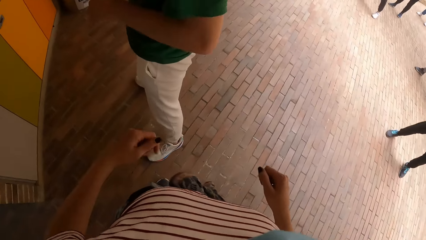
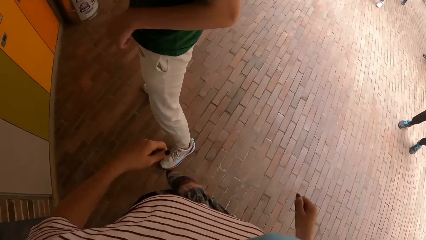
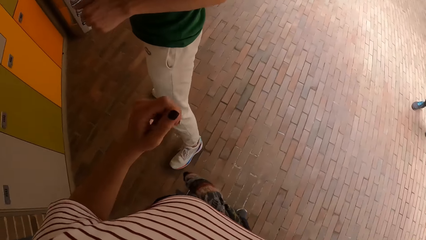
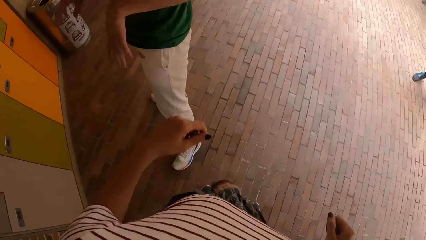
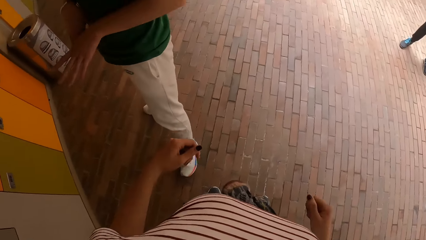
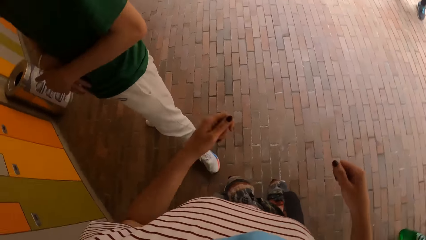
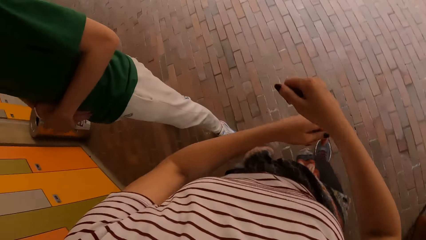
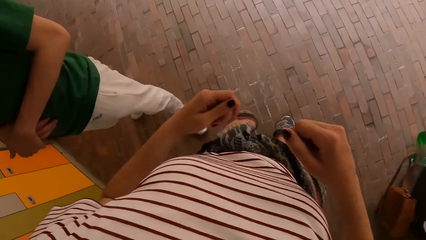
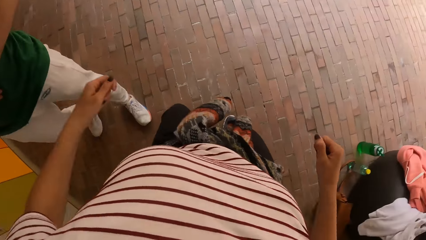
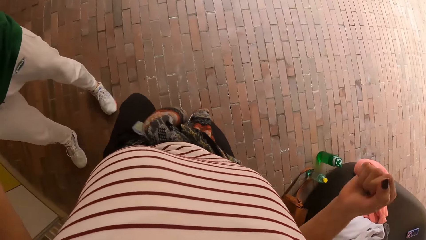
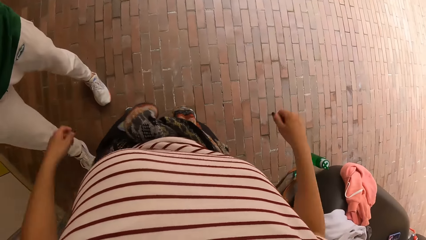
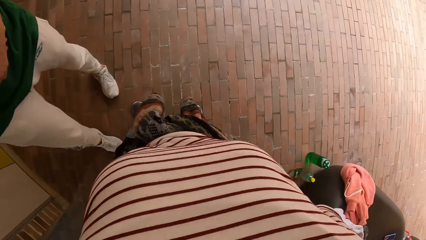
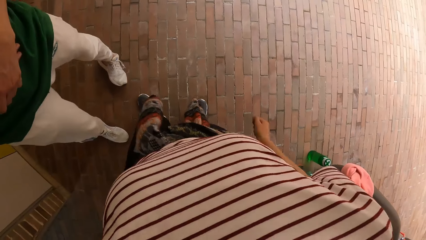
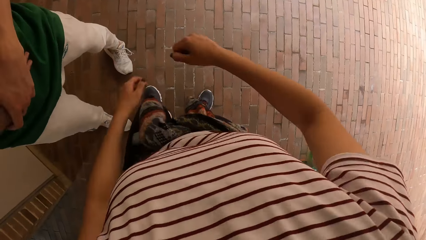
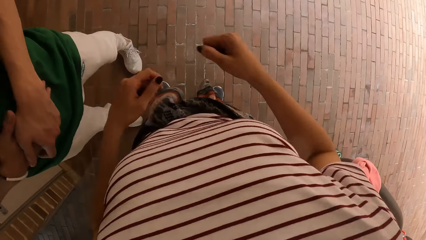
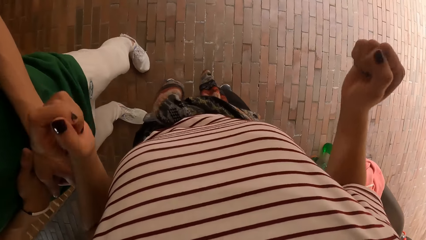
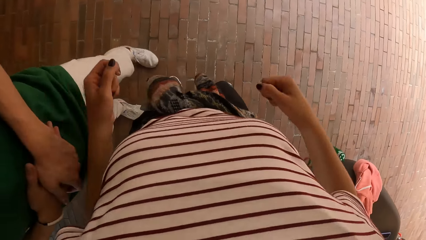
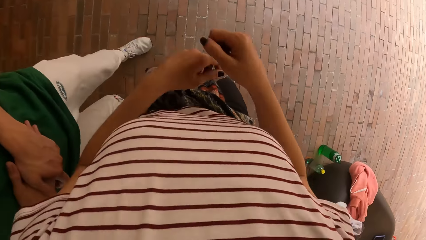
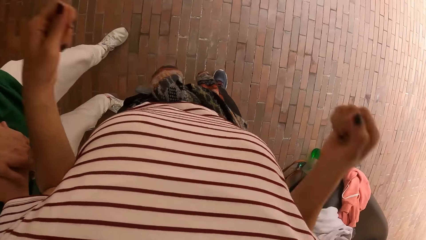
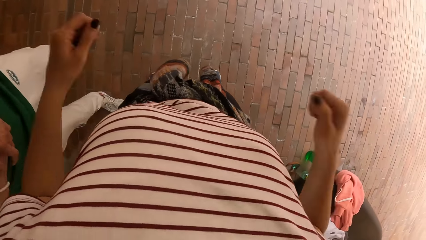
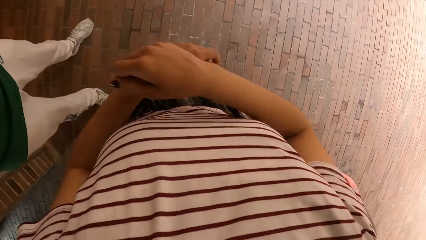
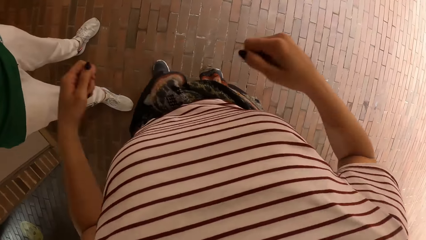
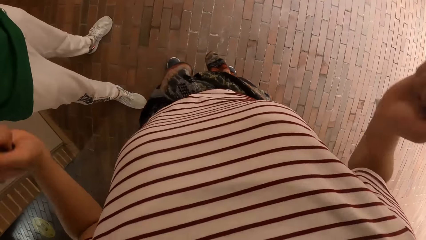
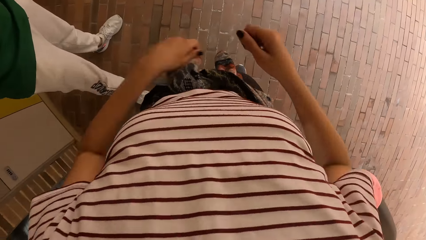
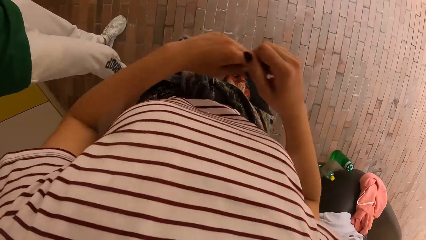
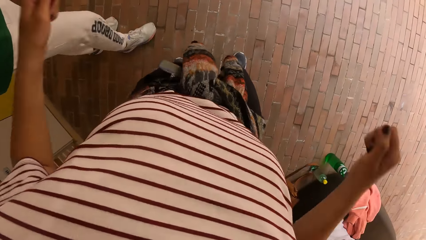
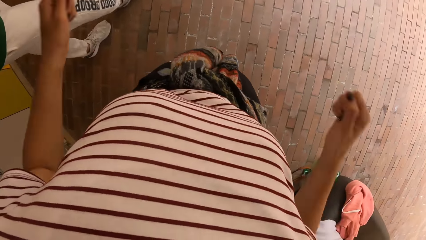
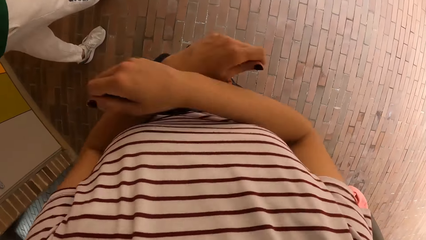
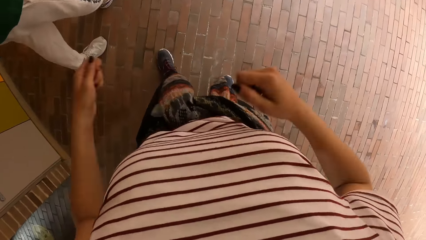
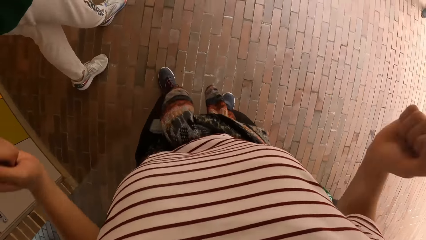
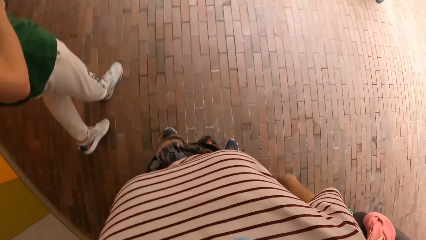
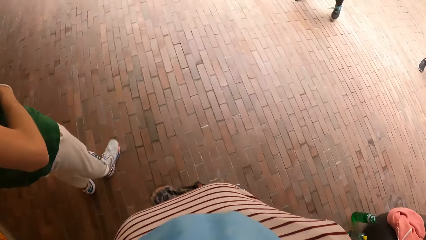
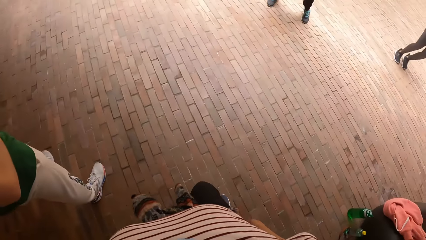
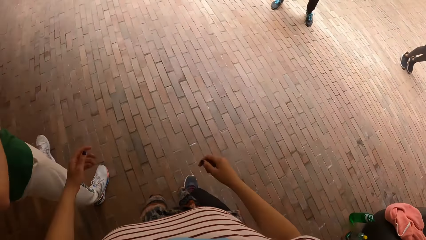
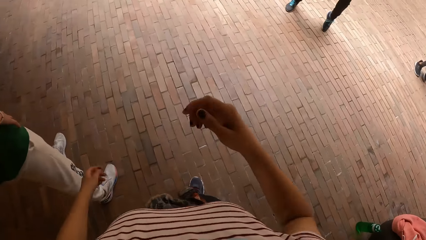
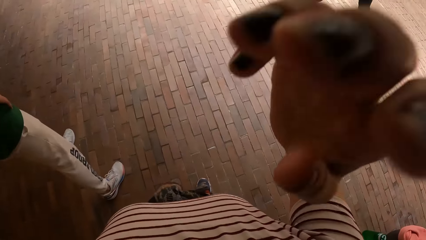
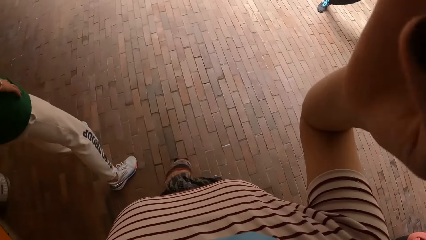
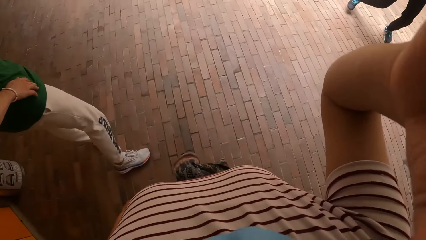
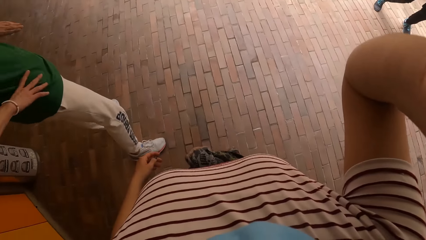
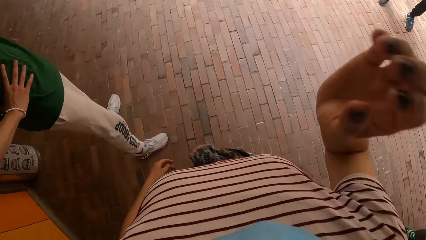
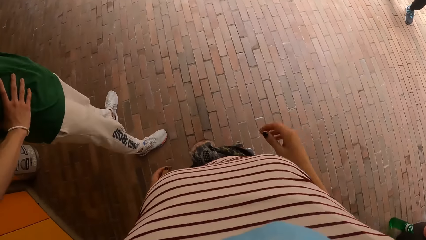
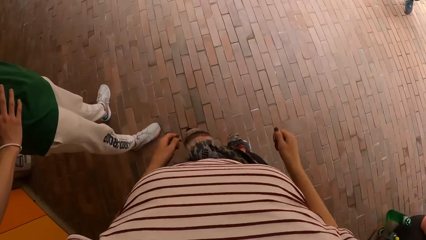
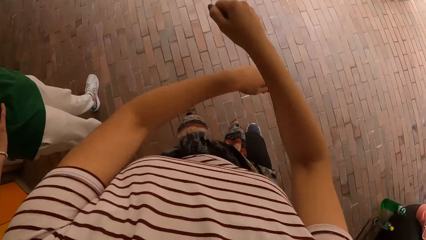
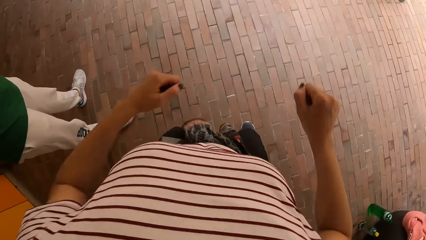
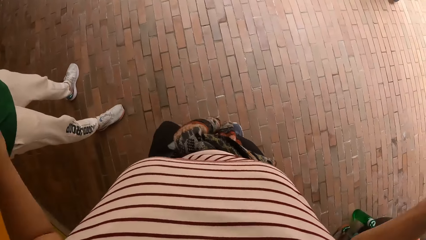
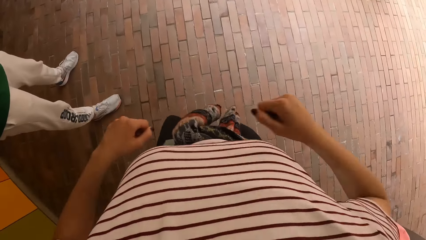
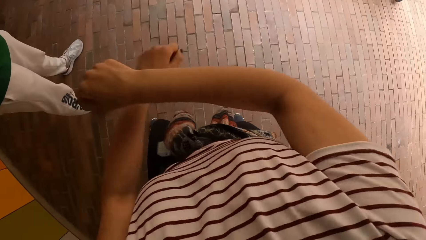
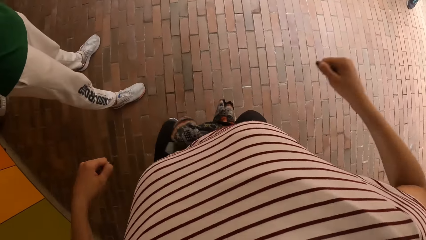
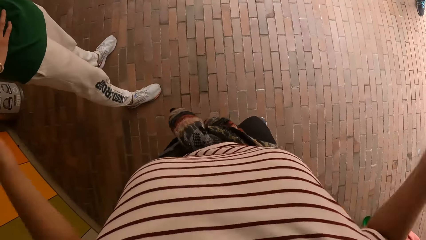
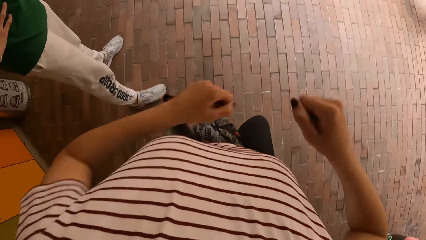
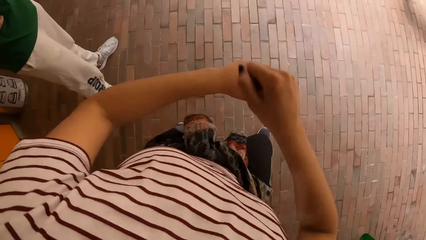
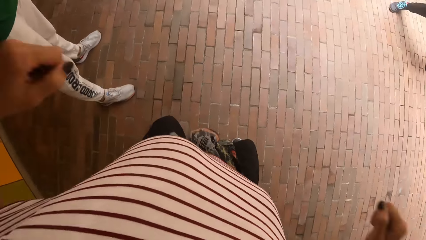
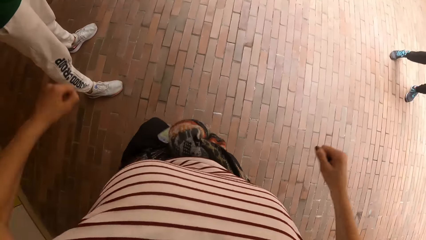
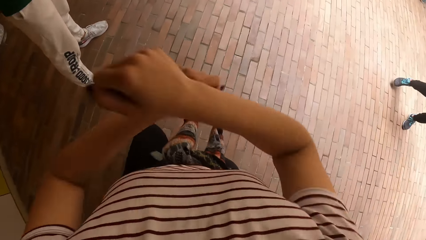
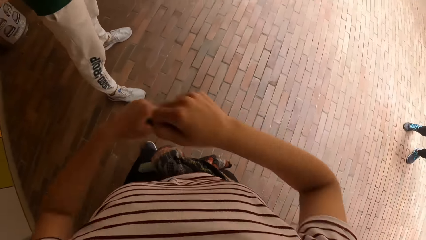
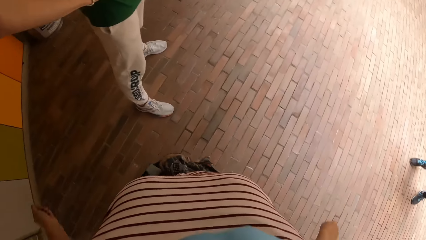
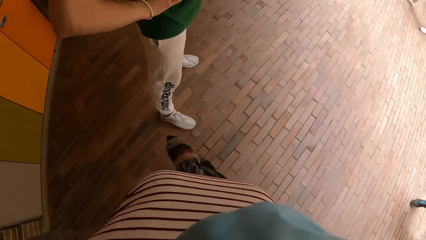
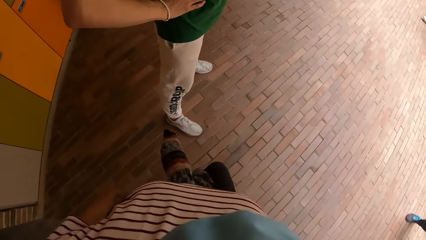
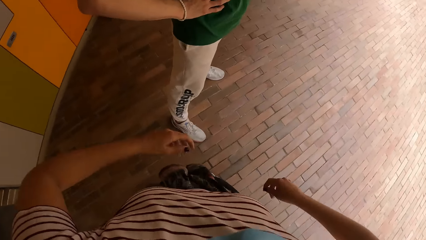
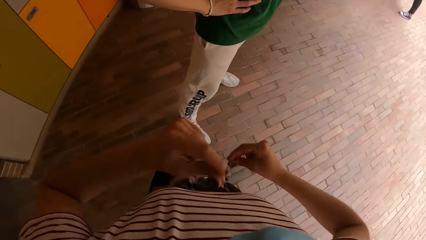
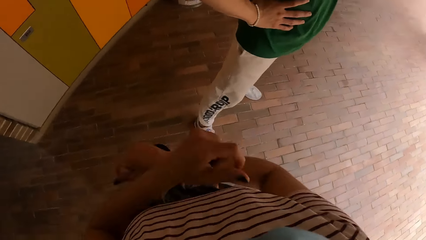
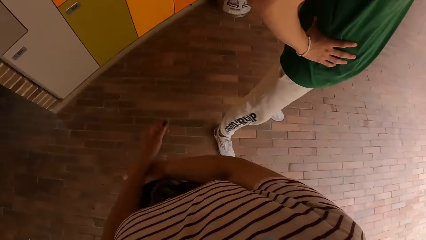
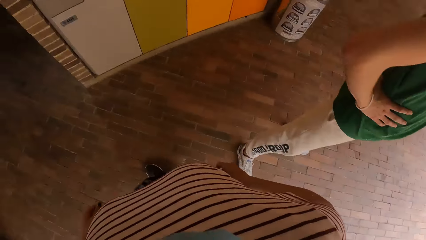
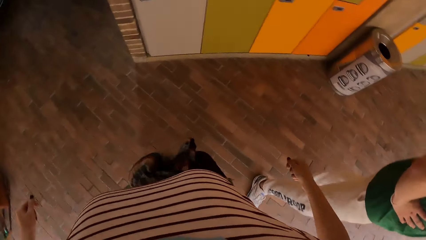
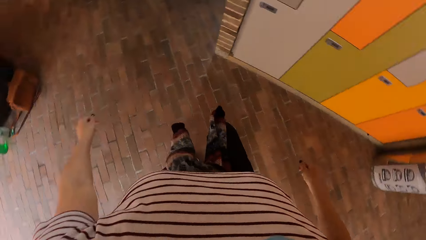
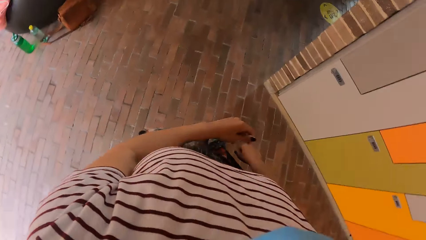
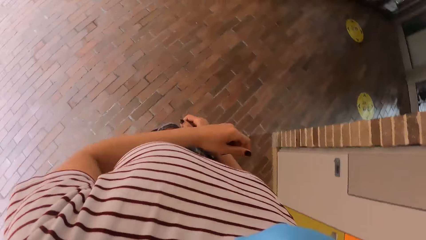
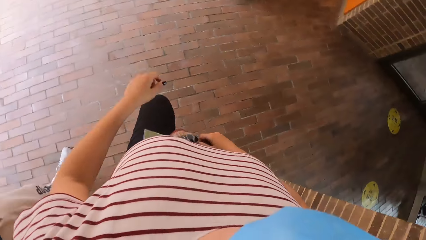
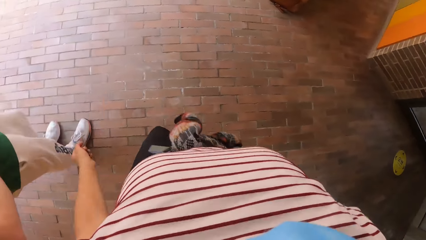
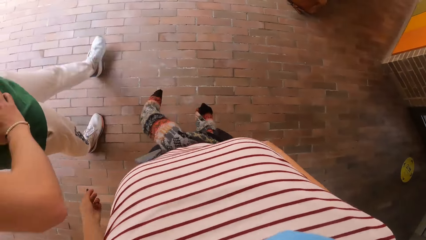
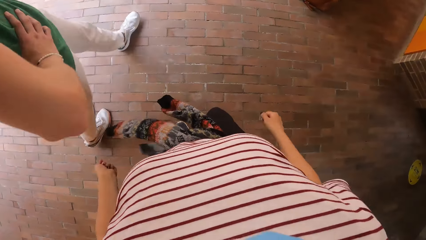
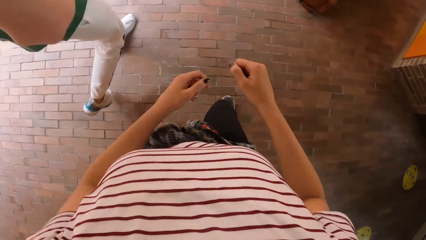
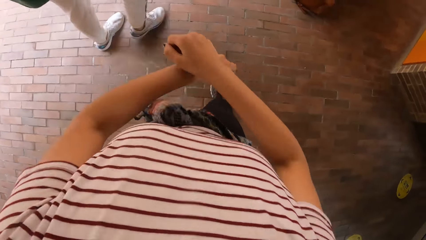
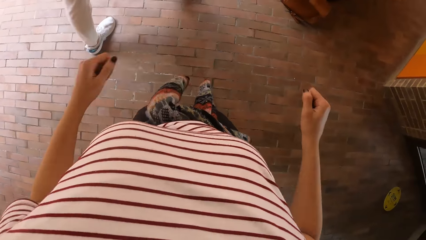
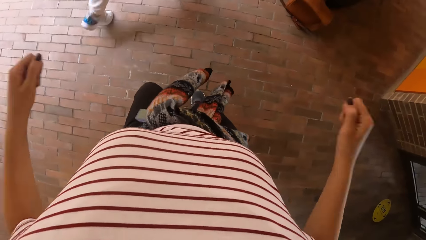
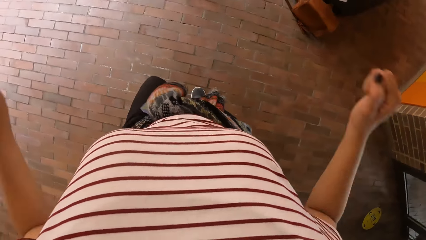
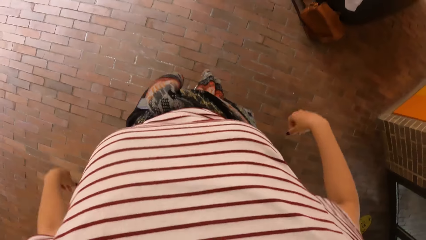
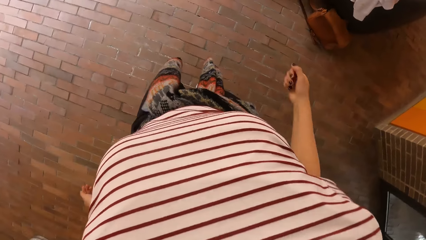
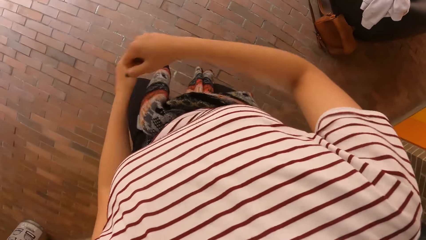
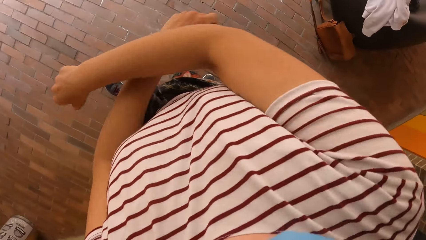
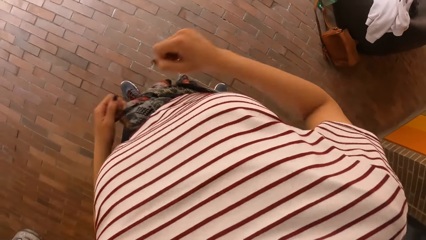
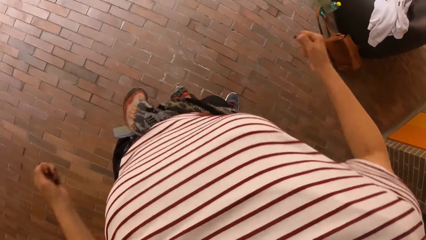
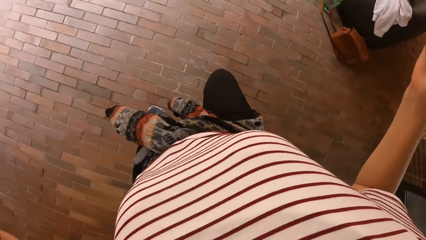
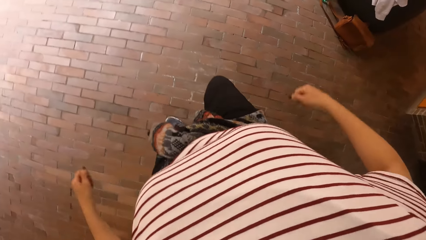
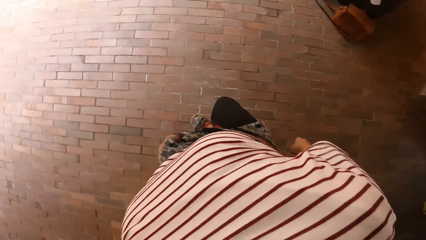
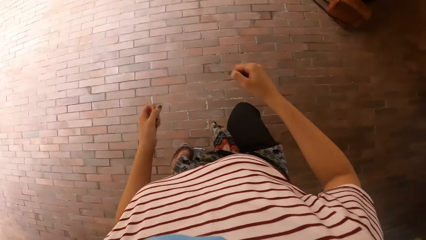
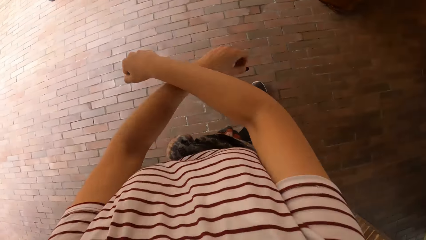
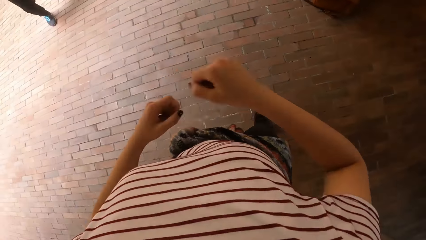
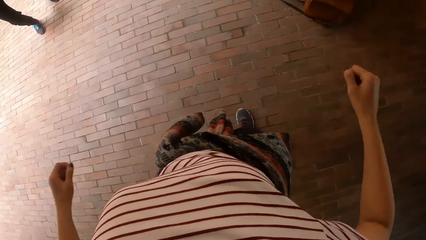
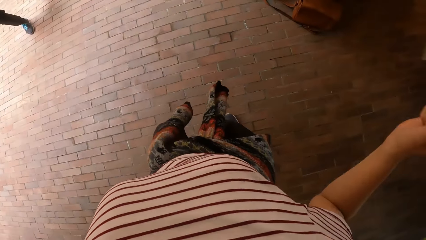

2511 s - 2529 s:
A person moves in the compound and touches his waist. The camera wearer raises her hand. She adjusts the camera with her right hand. She dances in the compound, looks around the compound, and moves in the compound. The person walks in the compound.
